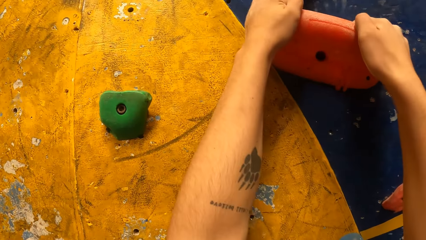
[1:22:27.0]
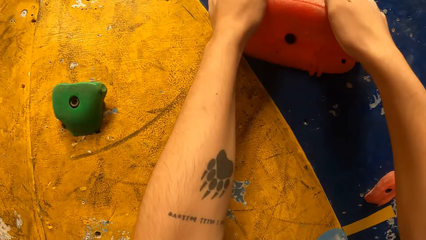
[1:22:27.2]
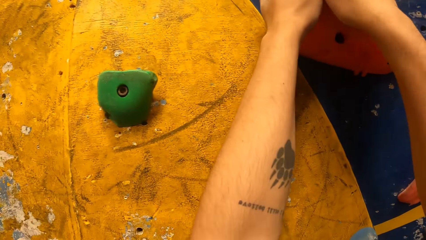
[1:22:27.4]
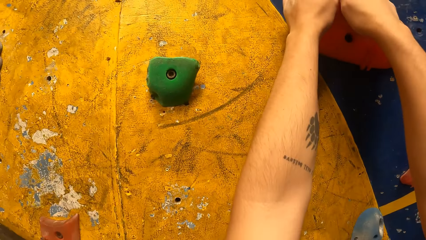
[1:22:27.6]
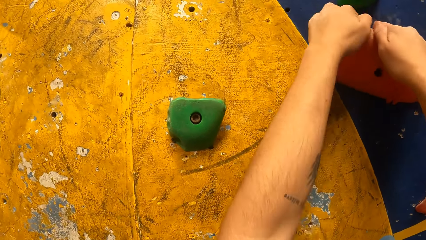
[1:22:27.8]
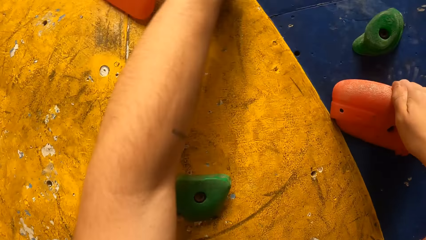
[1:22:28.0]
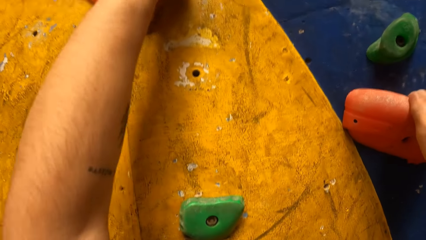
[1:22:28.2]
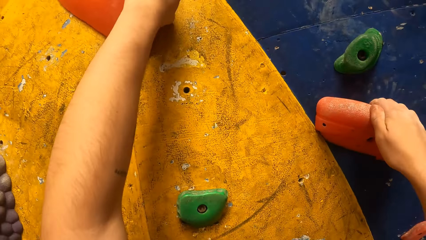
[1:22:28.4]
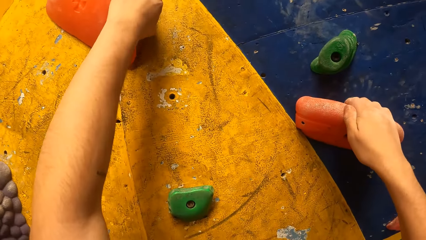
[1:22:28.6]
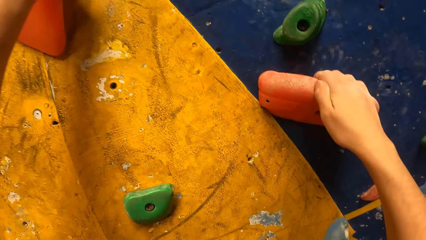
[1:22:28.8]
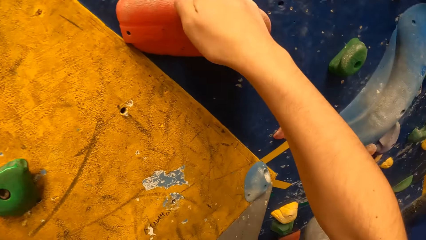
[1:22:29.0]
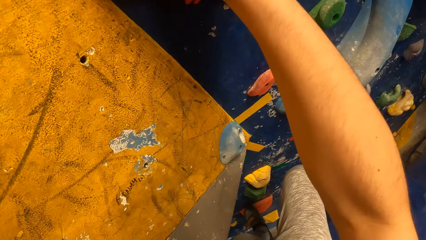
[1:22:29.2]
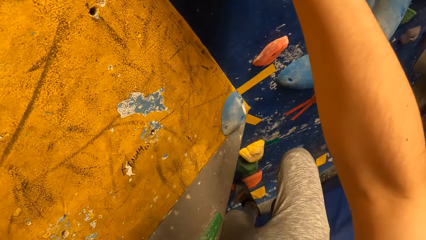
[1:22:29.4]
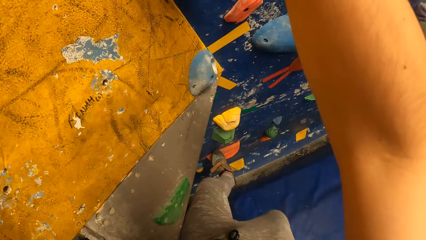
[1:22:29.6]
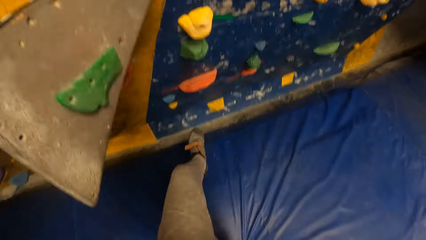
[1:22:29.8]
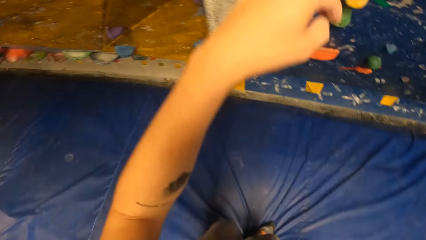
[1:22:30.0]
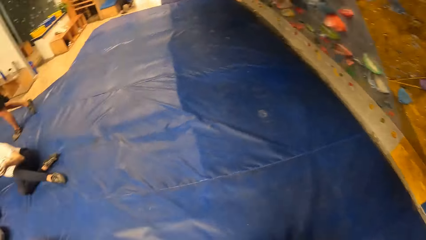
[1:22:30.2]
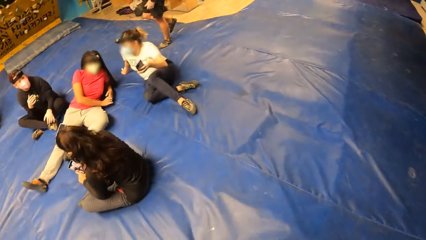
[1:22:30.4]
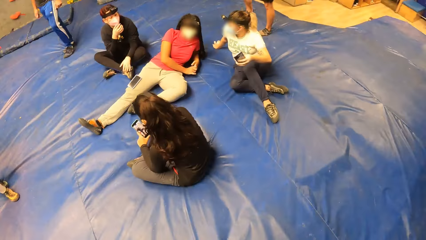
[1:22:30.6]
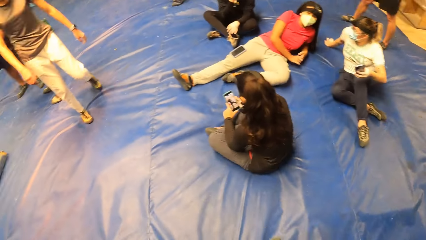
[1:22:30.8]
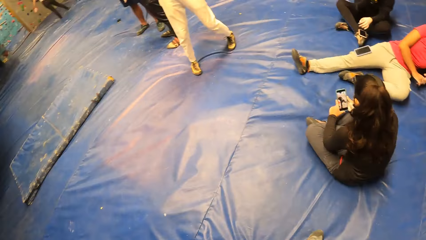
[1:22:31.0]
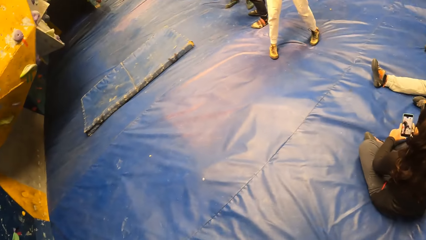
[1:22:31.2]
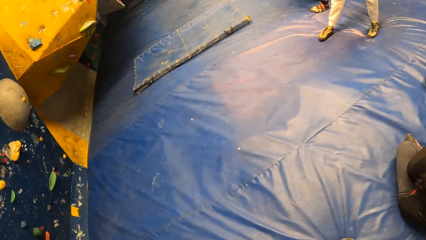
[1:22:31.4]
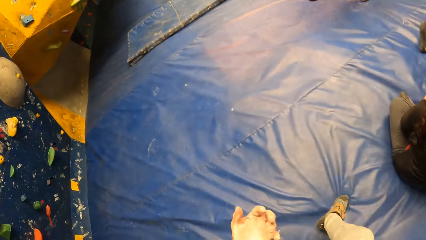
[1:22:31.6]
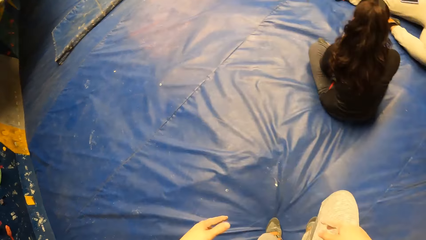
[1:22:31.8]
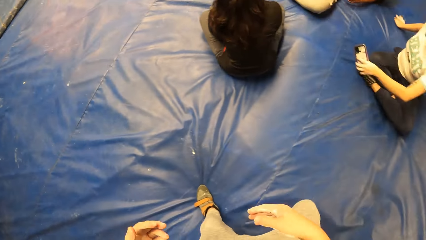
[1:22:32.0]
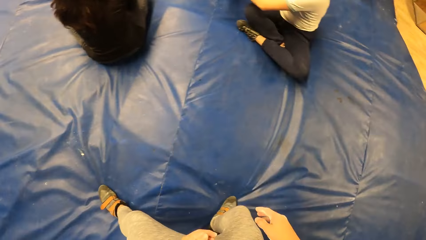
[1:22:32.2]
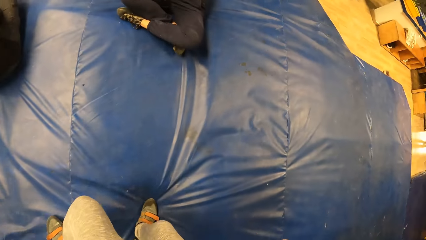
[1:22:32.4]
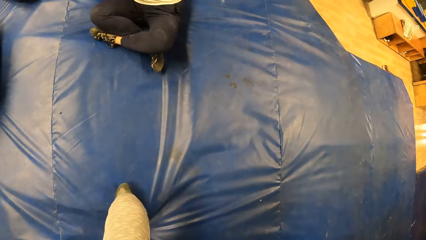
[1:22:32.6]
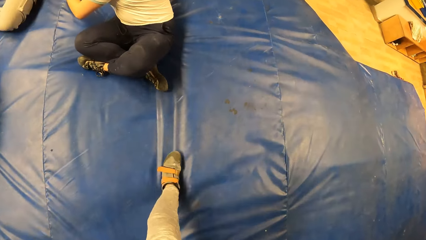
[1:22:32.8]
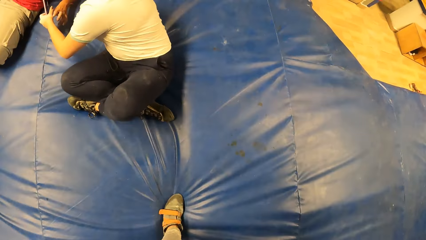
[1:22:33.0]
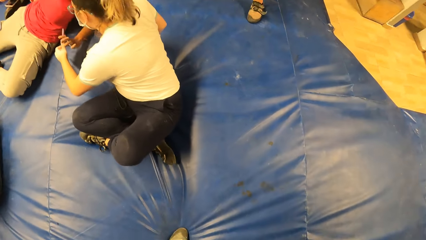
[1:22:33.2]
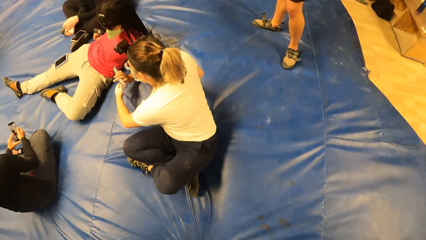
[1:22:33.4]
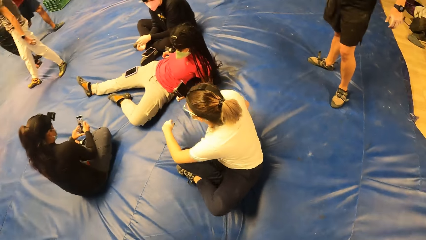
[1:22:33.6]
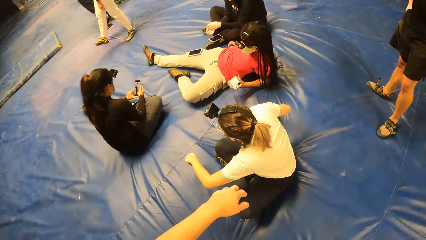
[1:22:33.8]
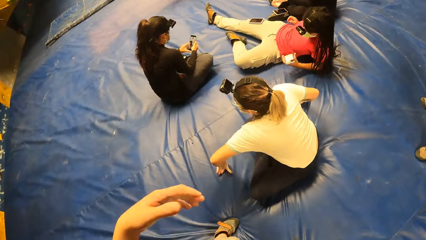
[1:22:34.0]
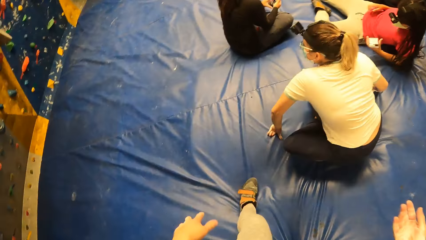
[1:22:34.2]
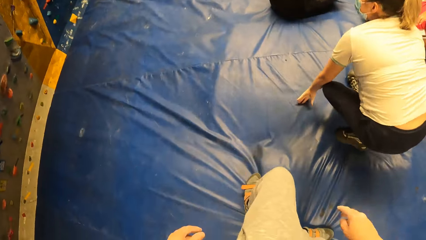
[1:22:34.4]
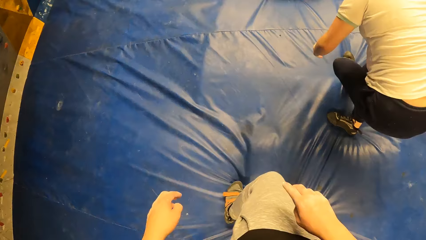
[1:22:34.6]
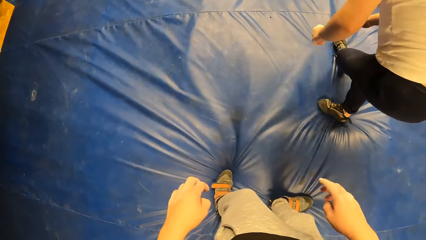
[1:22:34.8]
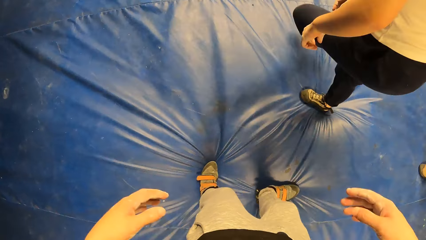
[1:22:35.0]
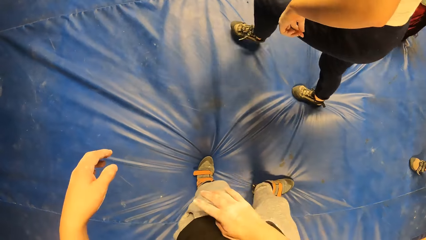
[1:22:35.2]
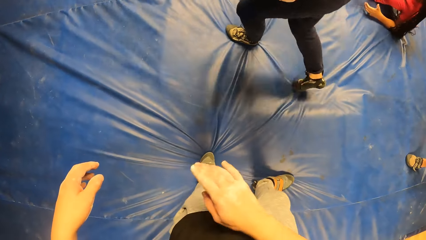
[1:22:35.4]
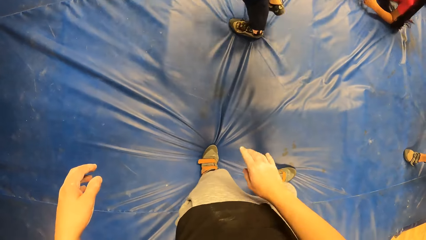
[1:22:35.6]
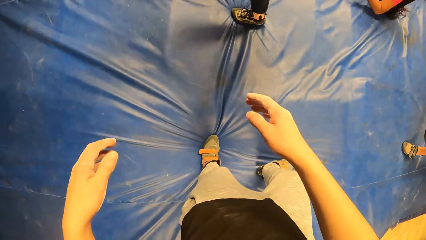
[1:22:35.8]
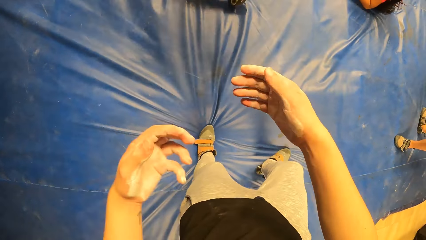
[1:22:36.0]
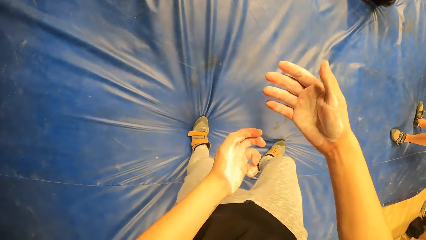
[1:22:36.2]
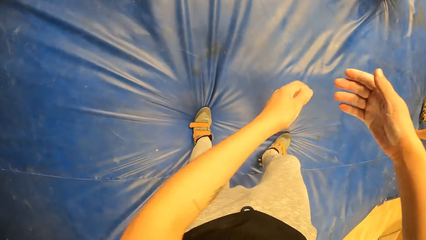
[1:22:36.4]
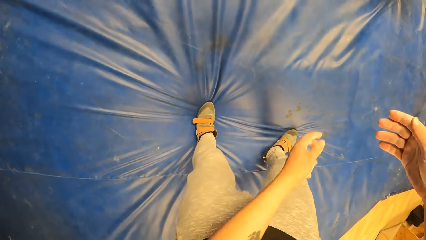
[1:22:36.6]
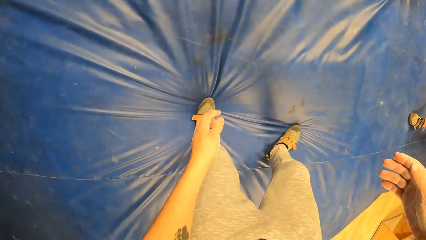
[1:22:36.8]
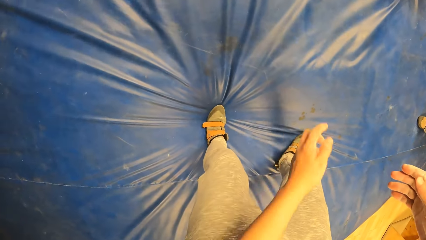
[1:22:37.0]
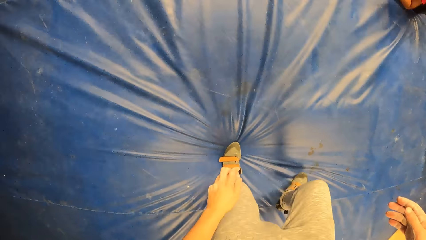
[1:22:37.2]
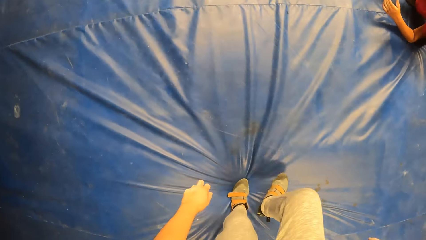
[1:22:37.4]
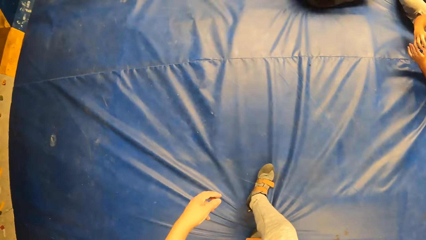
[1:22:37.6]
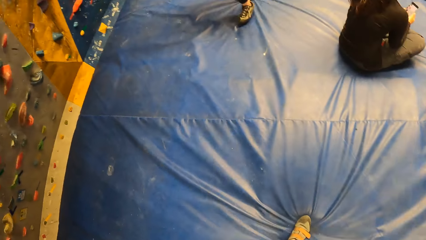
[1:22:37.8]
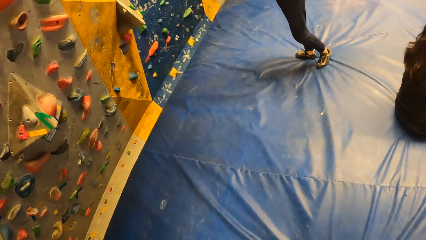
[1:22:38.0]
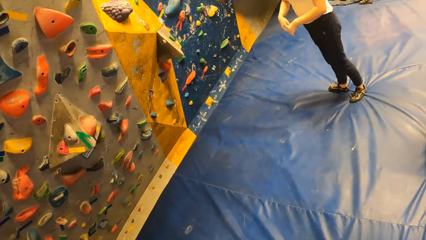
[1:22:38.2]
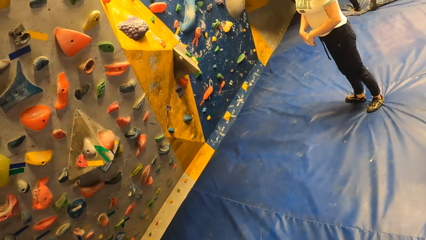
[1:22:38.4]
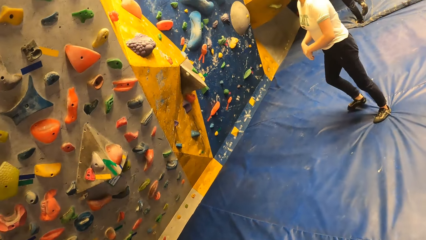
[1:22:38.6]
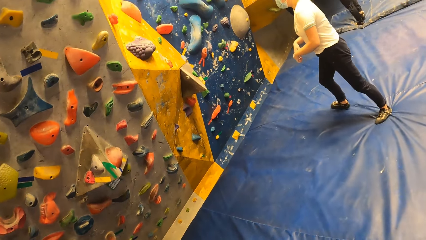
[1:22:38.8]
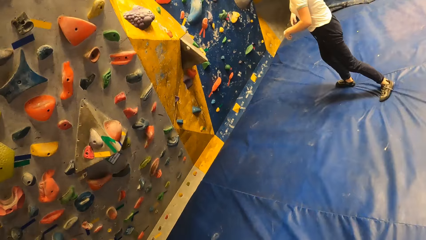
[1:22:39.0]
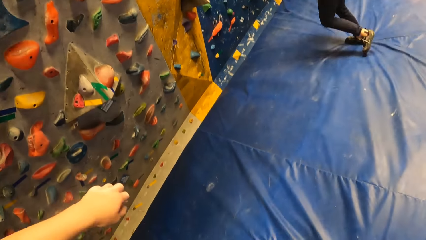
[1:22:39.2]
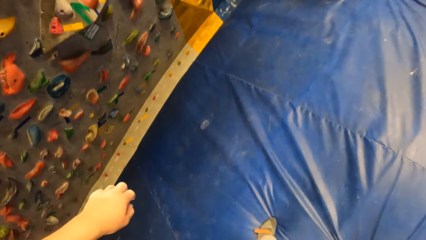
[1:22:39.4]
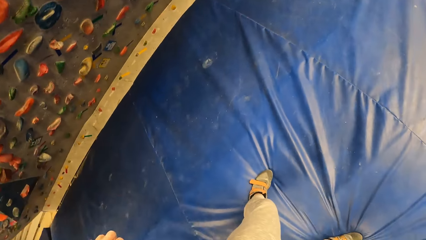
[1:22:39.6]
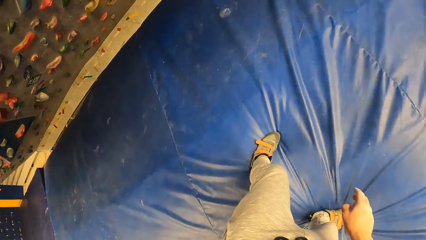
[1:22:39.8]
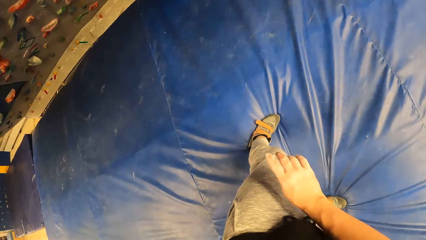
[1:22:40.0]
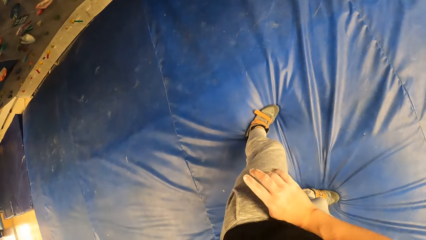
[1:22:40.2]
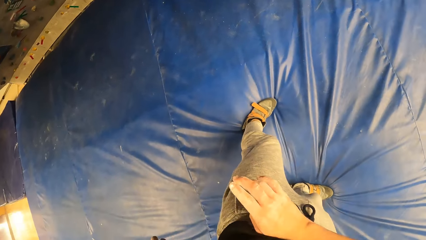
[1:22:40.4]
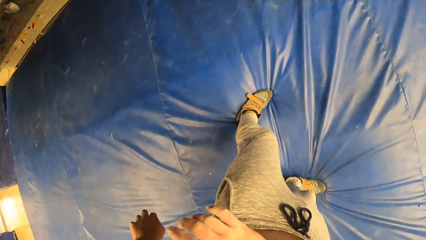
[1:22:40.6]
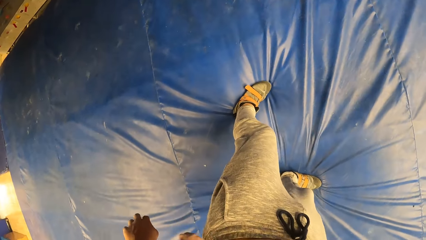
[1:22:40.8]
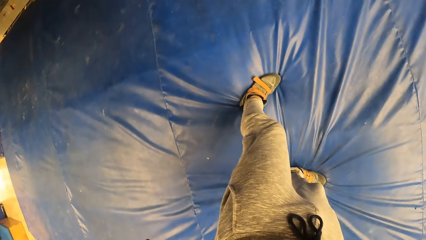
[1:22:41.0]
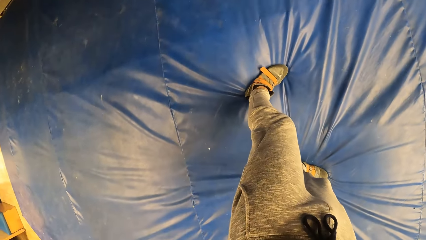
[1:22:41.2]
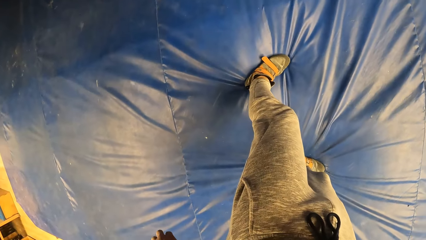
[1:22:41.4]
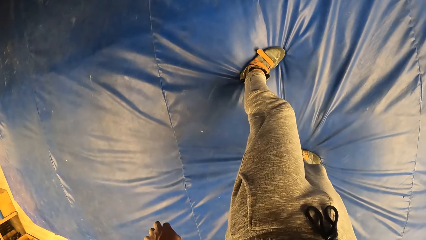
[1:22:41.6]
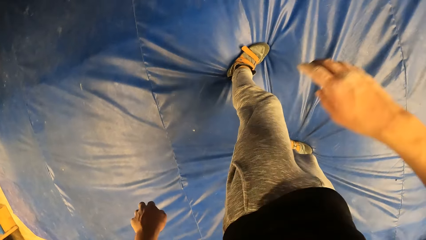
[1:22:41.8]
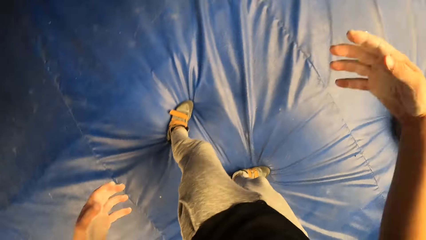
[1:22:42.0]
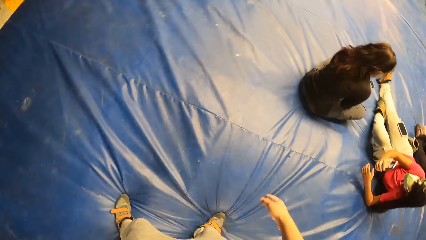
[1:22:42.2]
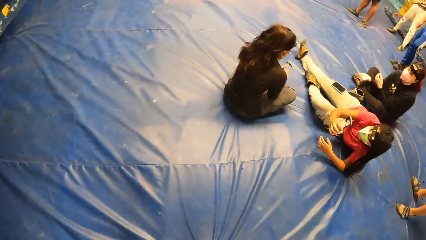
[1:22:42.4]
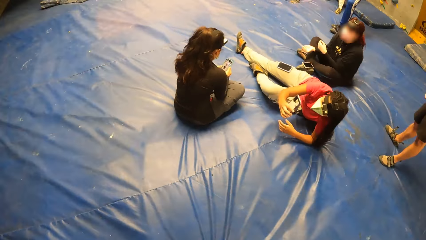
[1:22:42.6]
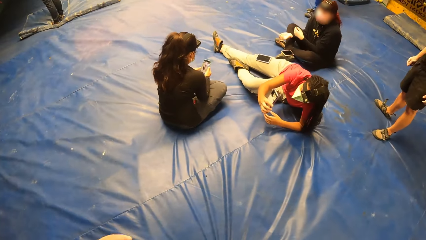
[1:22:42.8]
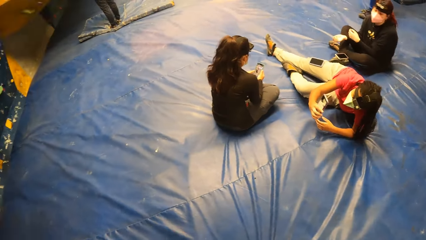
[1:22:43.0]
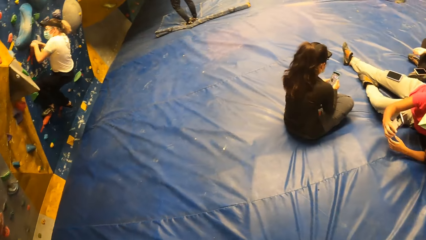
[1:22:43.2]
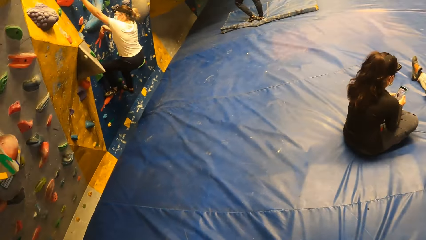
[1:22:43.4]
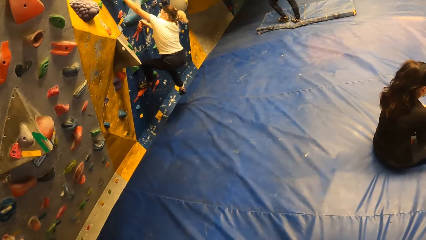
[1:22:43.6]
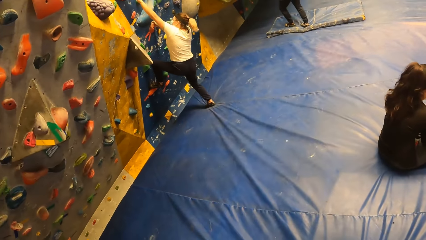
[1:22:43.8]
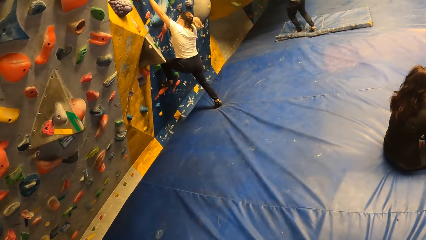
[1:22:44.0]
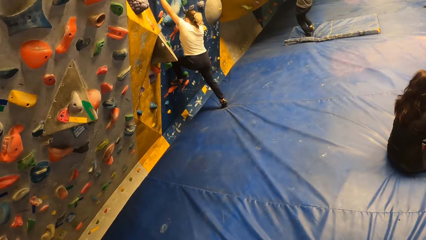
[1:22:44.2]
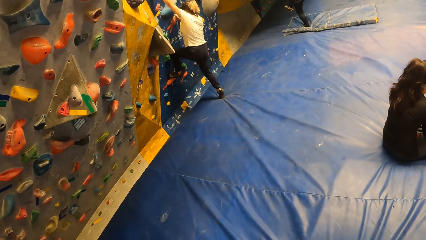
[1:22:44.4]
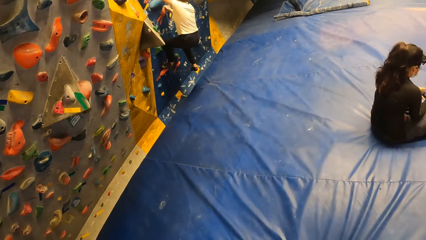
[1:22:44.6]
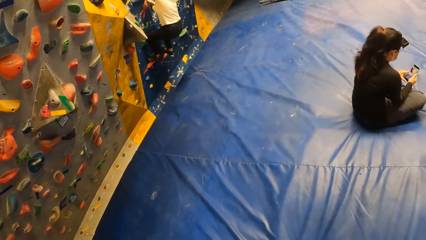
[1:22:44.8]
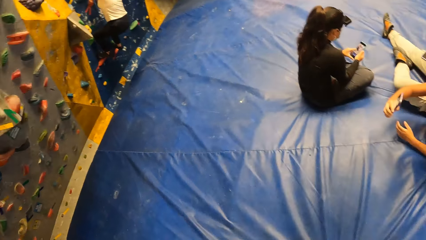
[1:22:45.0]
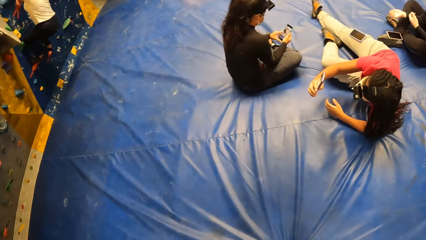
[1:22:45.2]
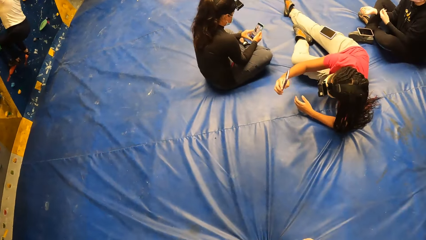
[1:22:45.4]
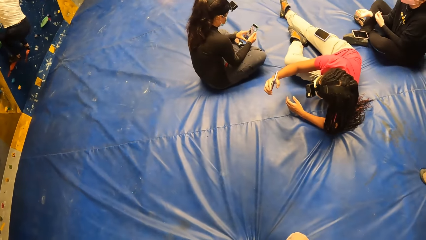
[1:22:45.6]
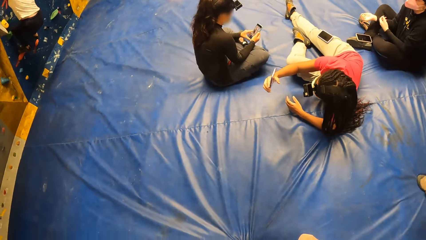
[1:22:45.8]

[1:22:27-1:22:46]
The camera wearer climbs down the climbing wall. They drop from the wall. They walk around. They shake hands. They wipe hands on the trouser. A woman stands and walks around. The camera wearer walks around. They look around. The woman climbs the climbing wall.
